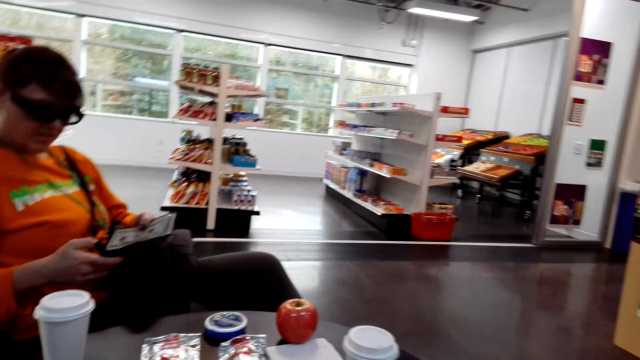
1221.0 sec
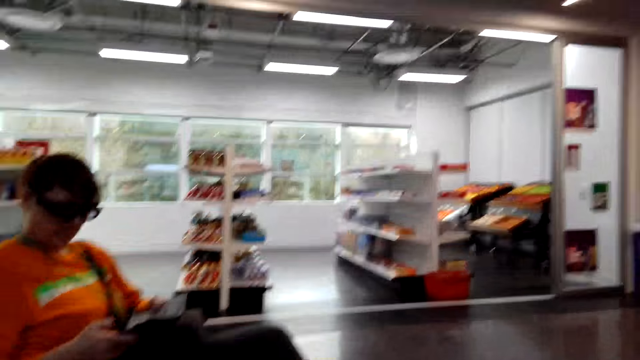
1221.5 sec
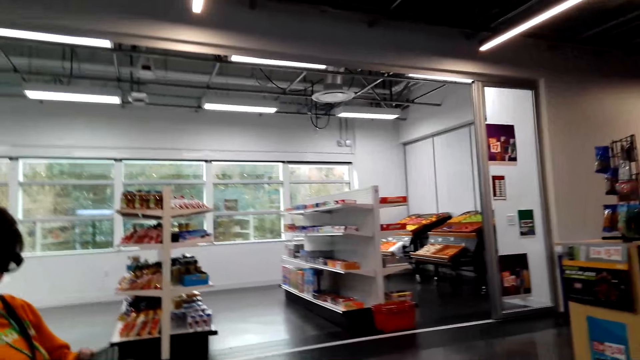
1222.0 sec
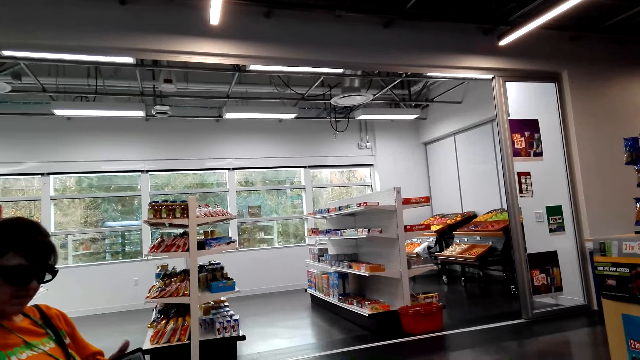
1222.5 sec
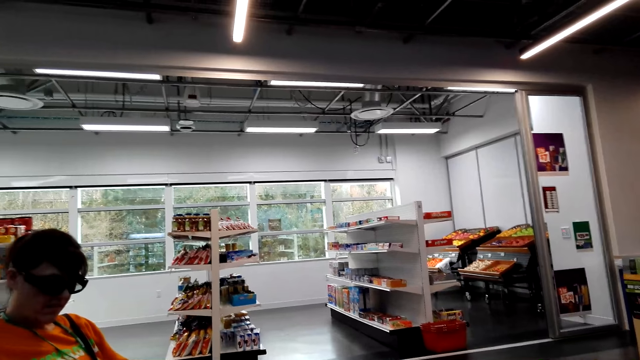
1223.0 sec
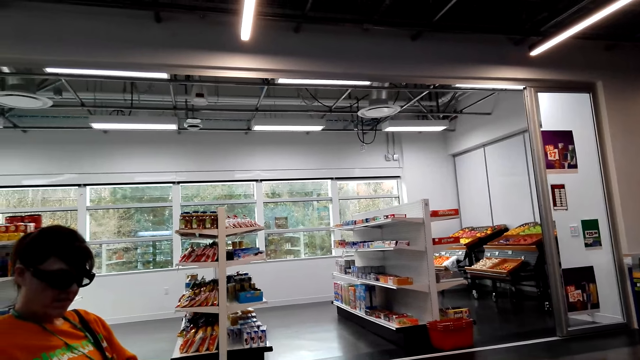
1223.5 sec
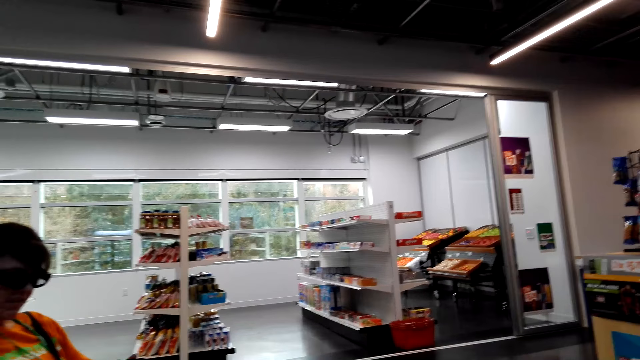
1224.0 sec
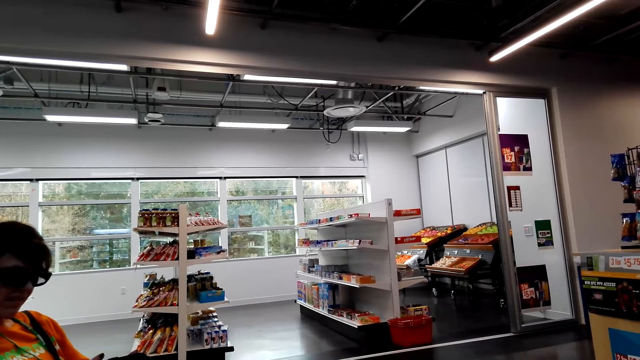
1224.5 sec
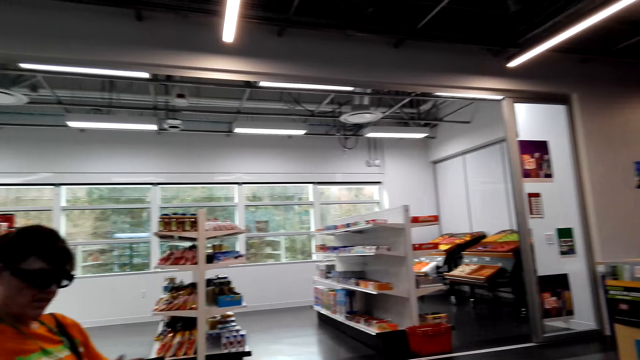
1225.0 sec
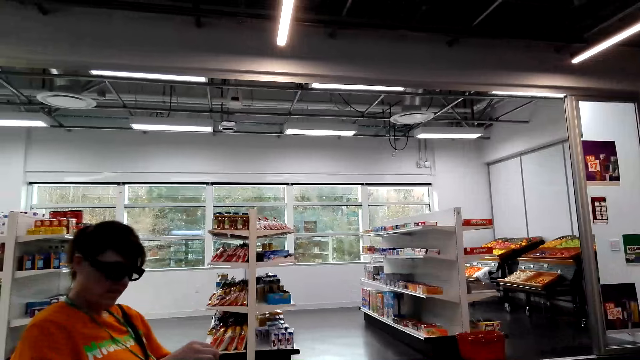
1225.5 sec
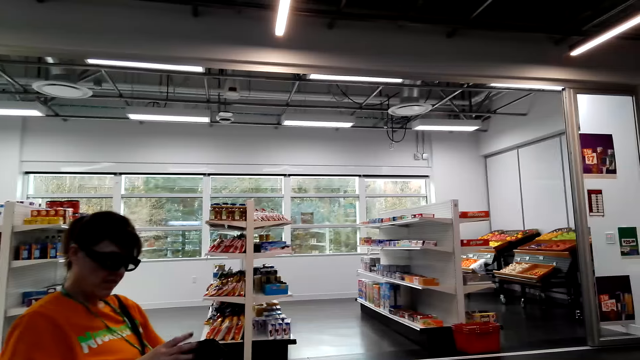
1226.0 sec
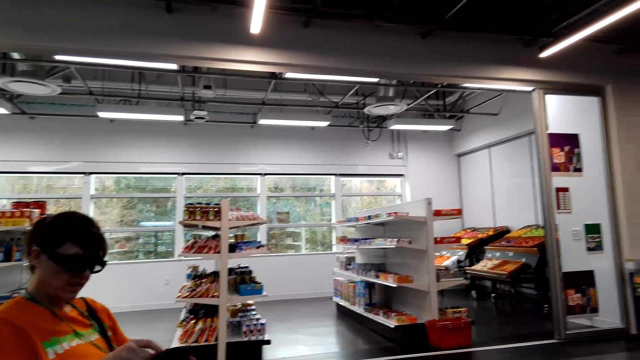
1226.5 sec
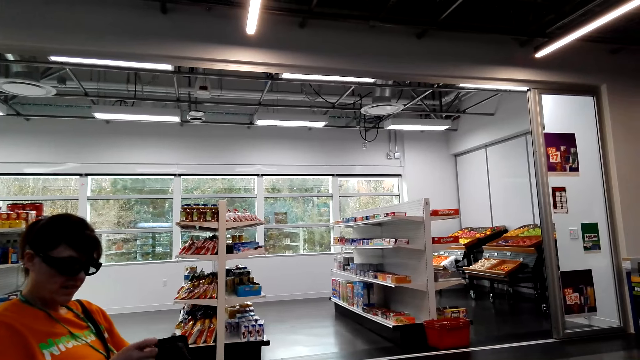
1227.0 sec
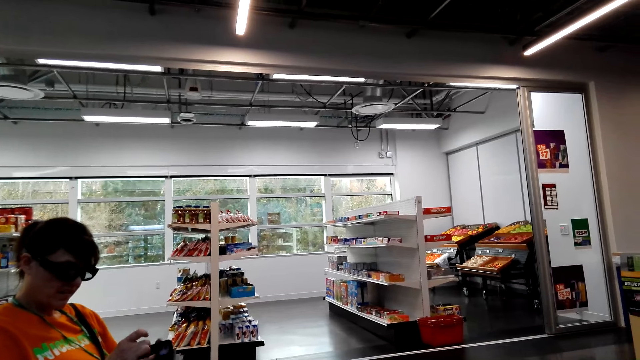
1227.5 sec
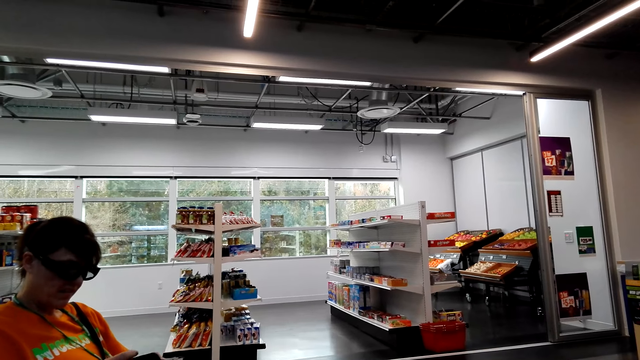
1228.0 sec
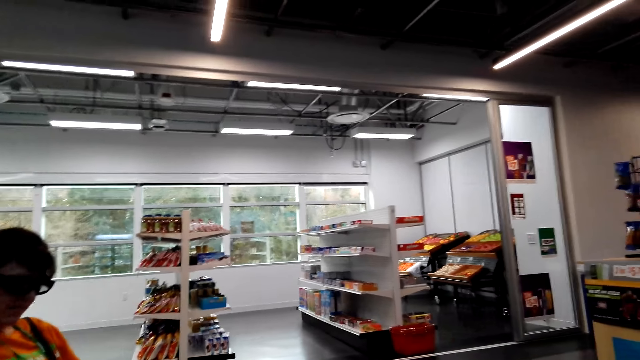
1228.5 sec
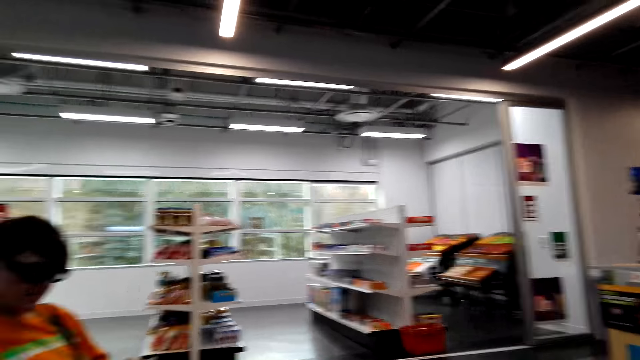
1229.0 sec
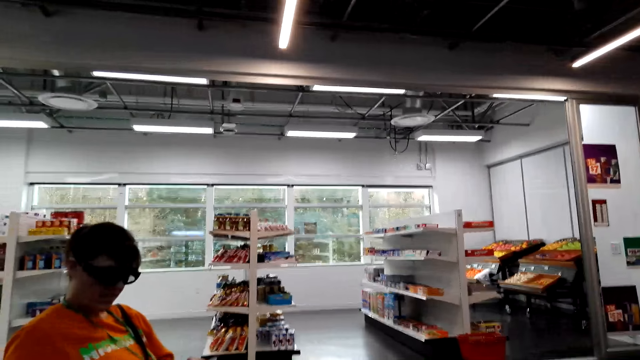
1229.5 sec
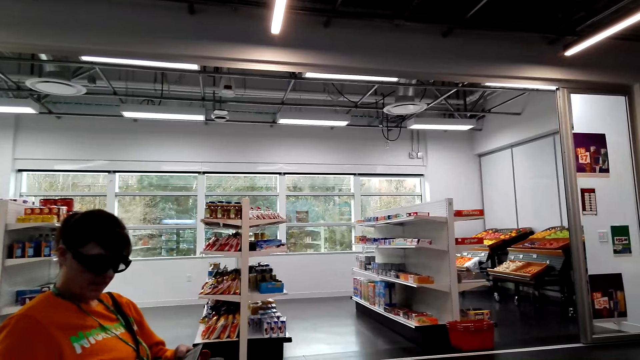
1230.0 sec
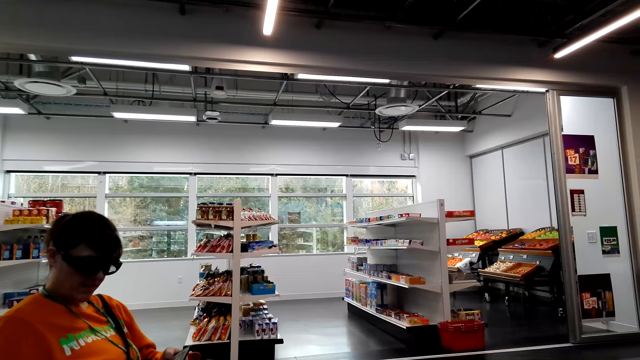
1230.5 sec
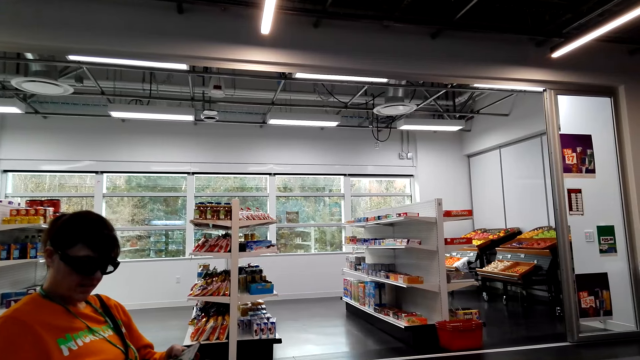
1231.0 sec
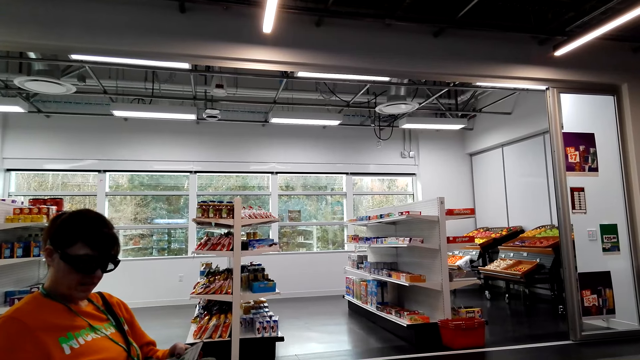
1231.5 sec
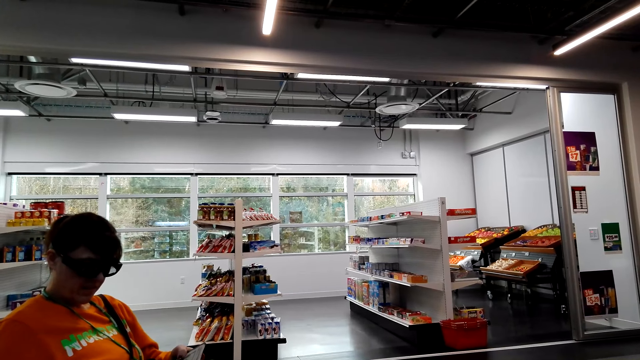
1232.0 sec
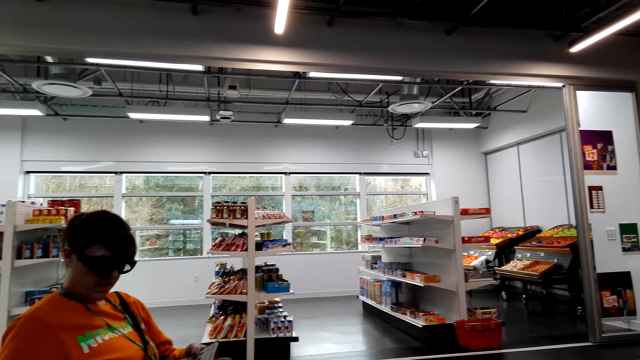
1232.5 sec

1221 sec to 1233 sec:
The camera wearer looks around. A person operates a phone.

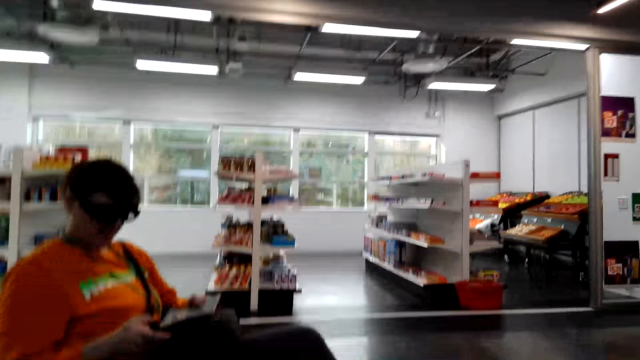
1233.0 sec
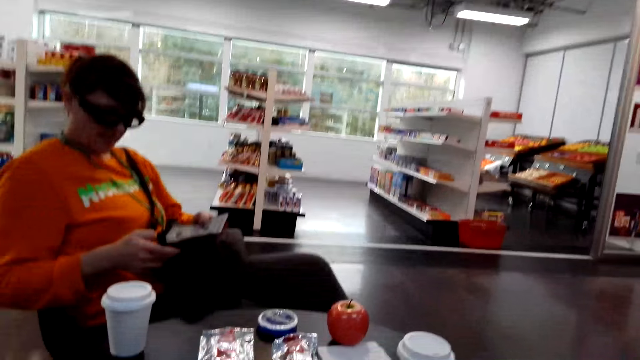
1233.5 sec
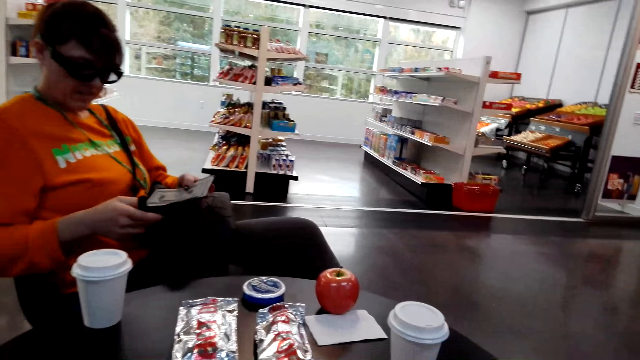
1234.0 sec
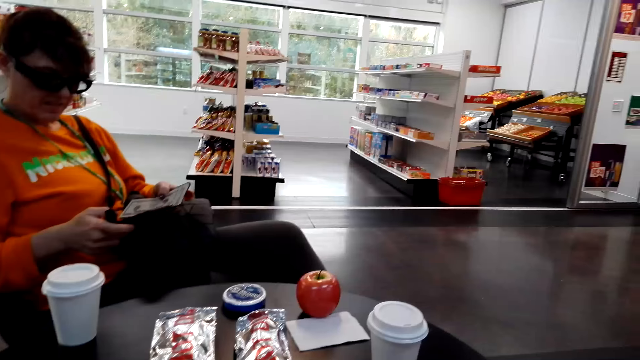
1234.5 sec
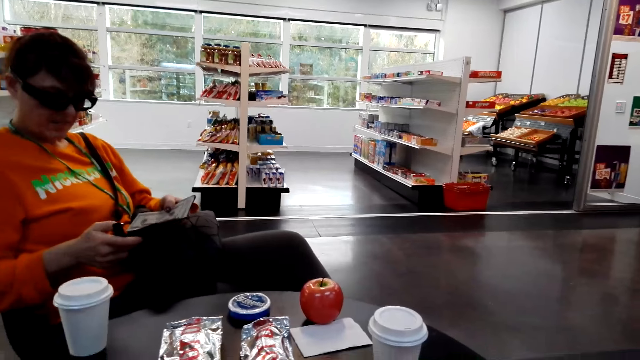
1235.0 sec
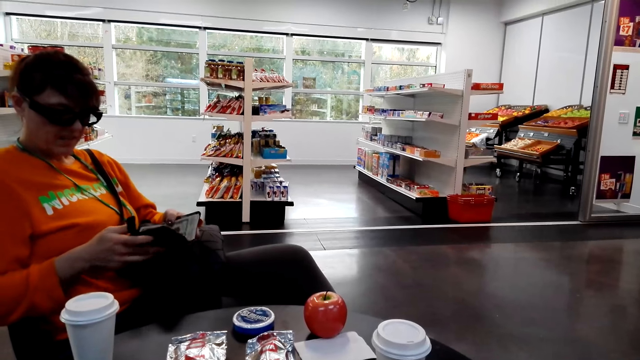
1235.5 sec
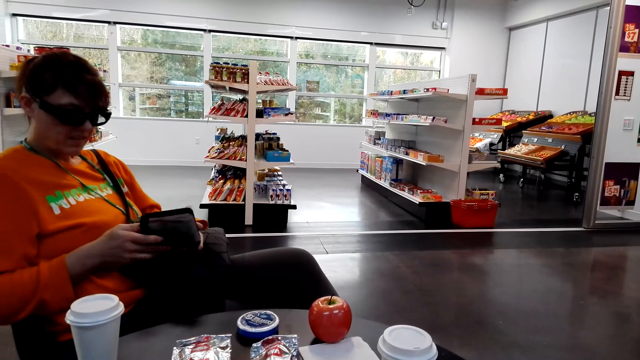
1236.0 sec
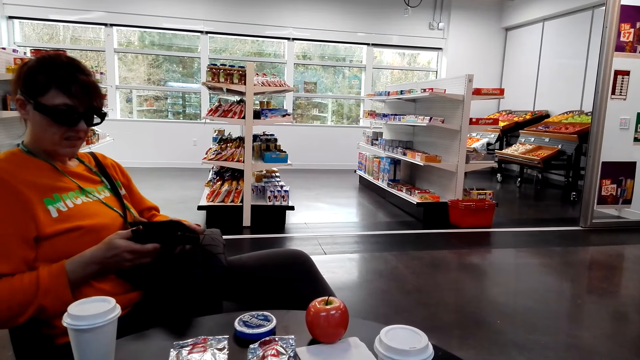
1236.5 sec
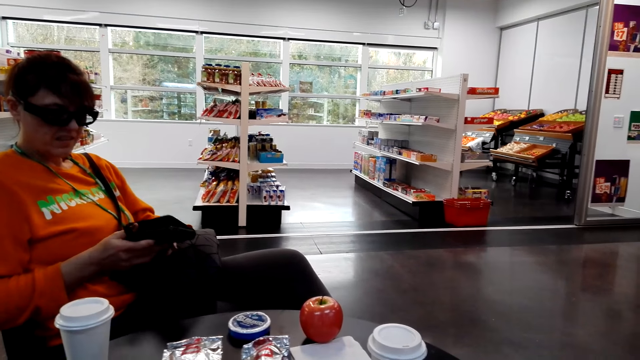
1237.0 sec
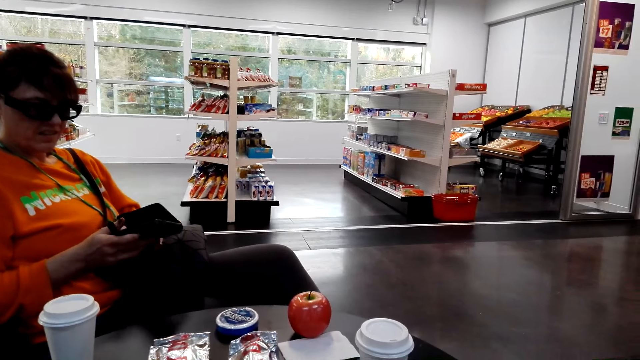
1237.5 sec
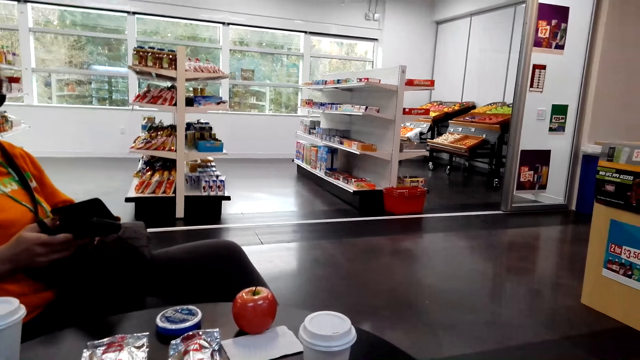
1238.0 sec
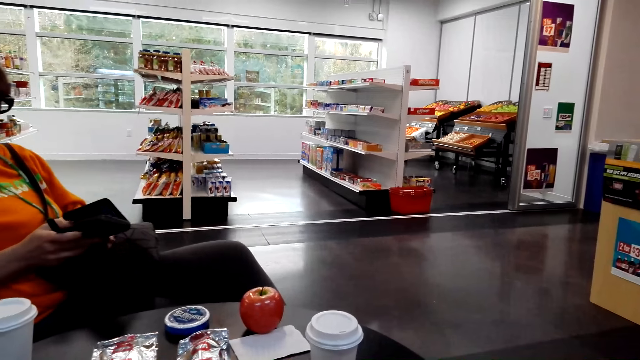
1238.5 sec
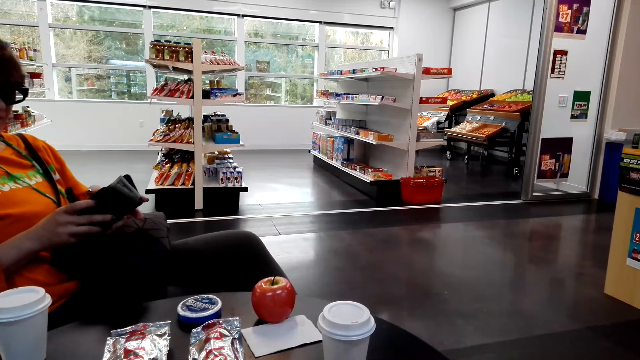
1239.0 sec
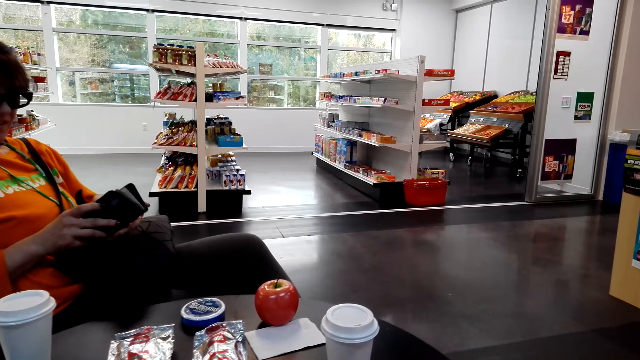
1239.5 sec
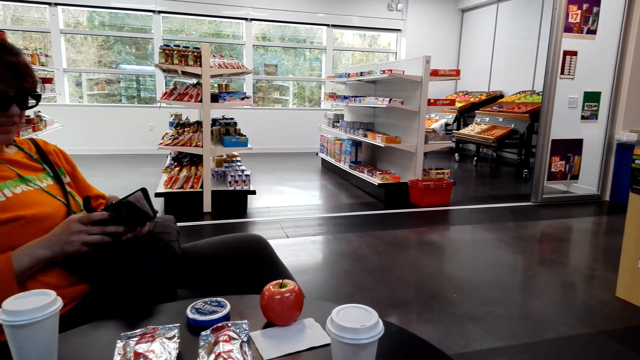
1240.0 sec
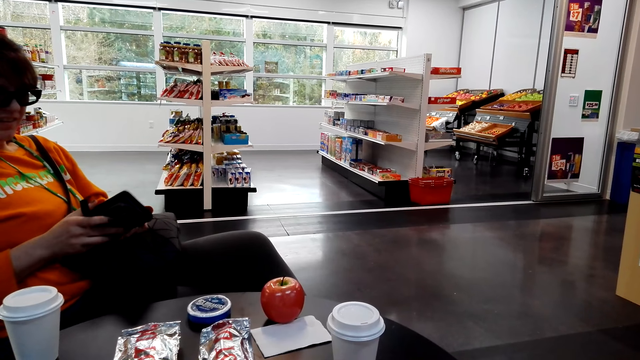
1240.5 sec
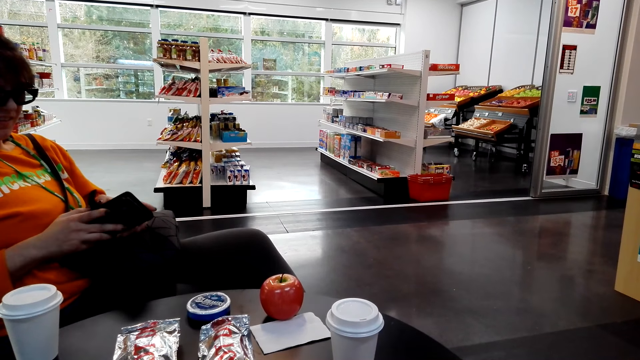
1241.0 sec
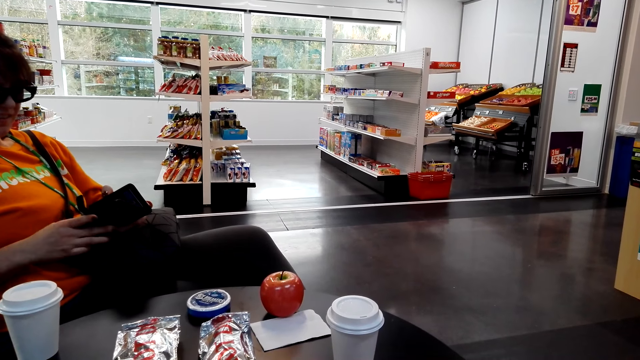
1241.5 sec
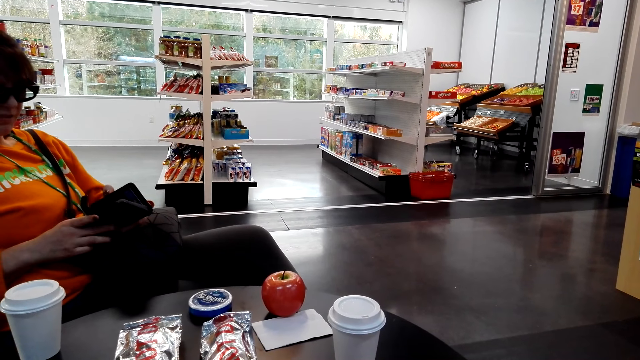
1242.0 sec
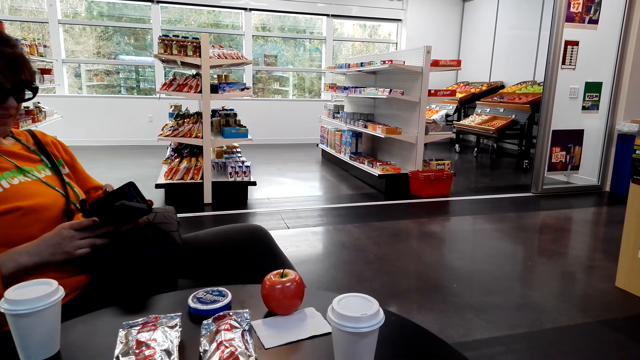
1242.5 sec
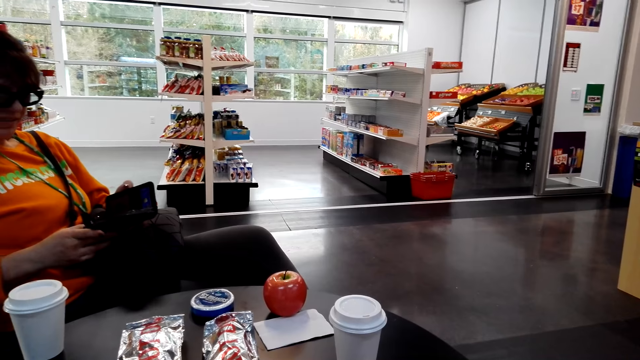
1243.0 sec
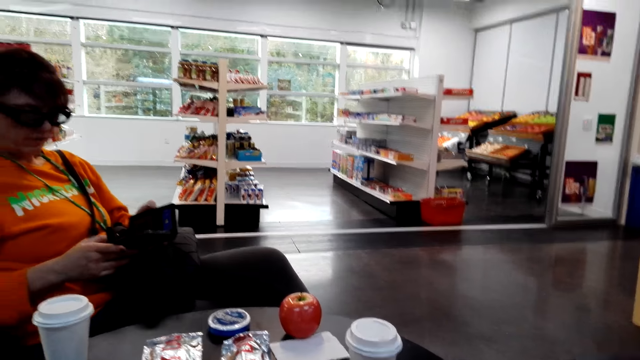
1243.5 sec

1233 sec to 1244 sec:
A woman interacts with the camera wearer. The woman closes a purse or case and opens a phone case.
